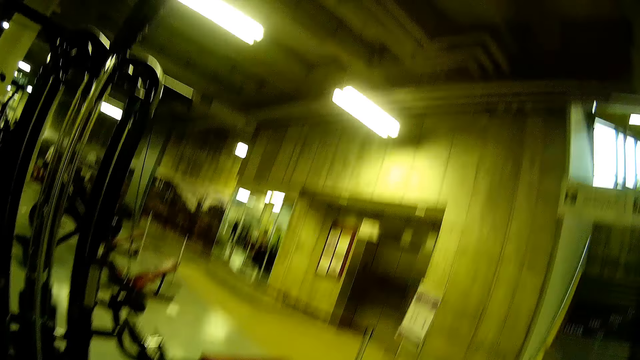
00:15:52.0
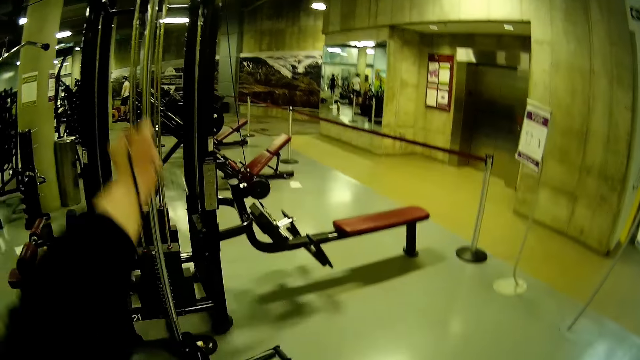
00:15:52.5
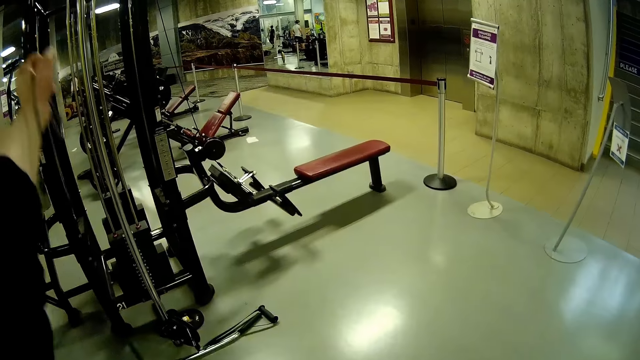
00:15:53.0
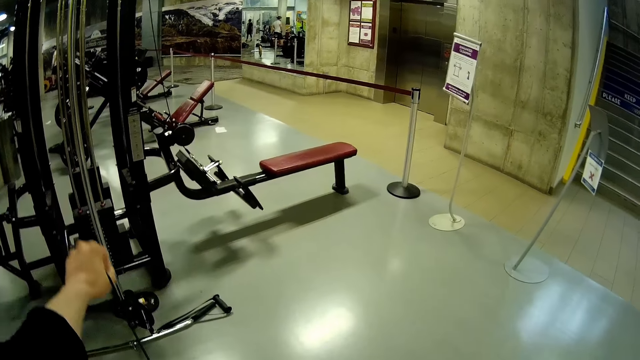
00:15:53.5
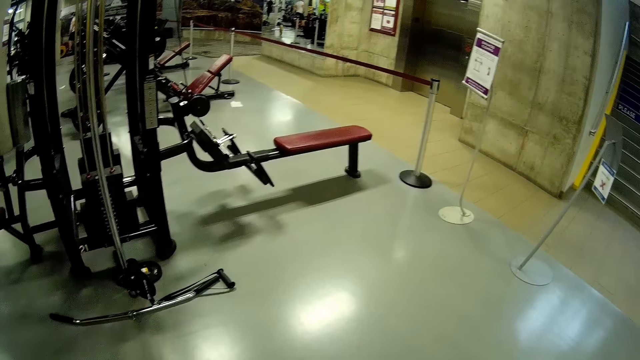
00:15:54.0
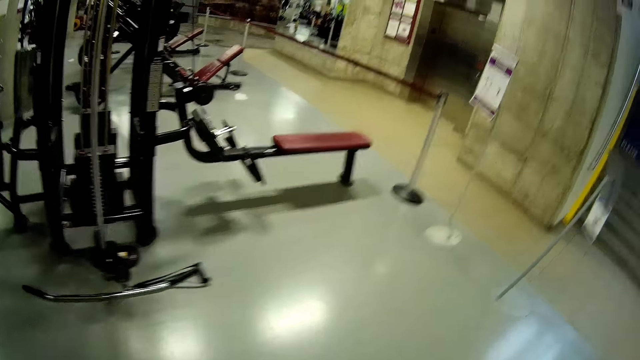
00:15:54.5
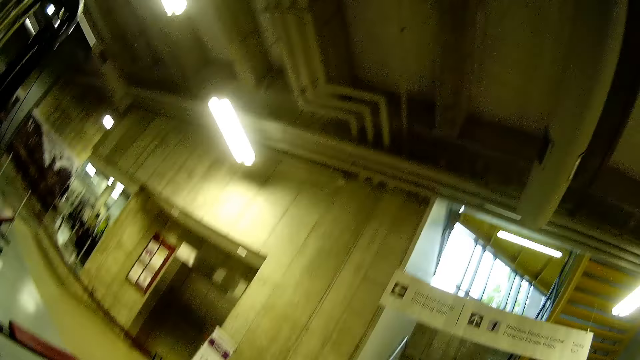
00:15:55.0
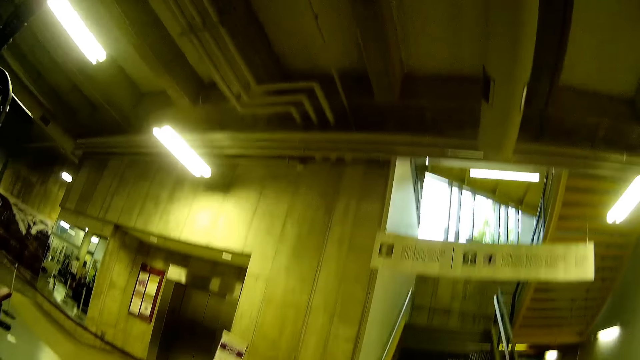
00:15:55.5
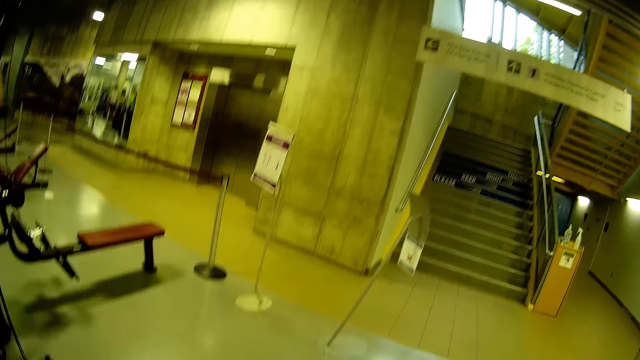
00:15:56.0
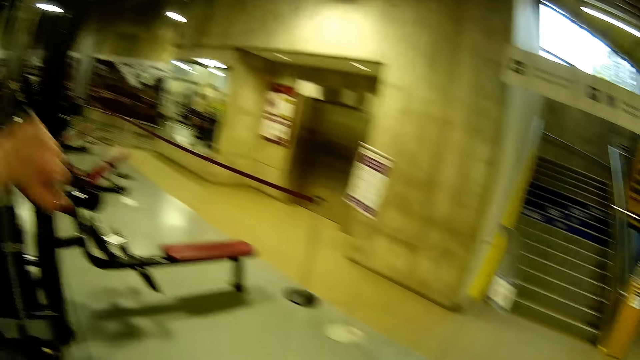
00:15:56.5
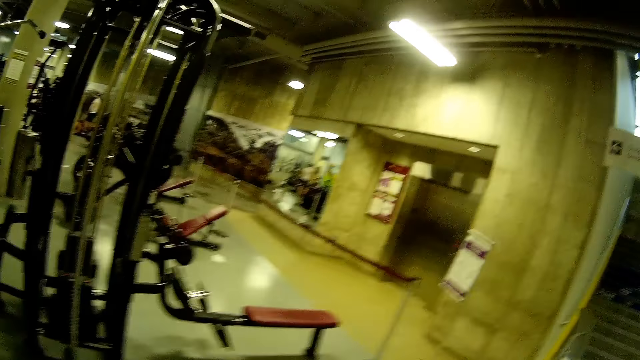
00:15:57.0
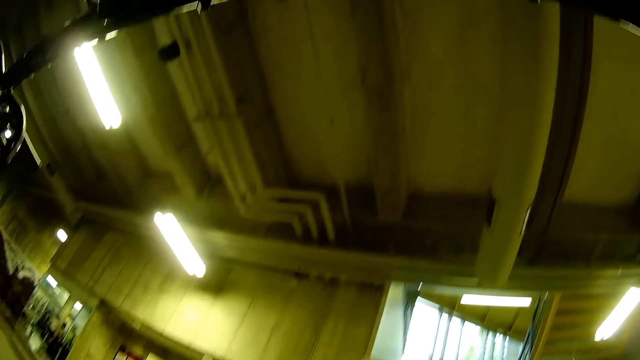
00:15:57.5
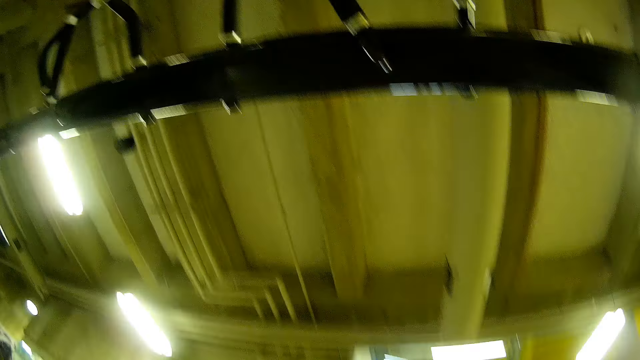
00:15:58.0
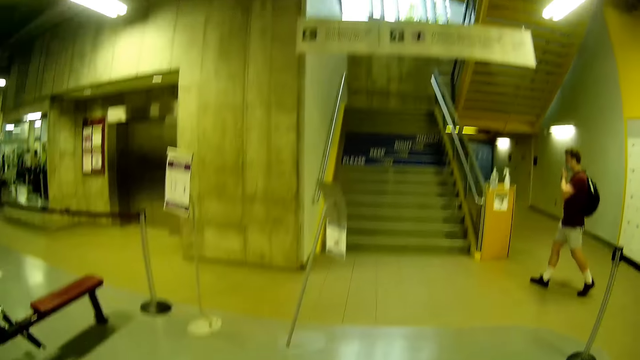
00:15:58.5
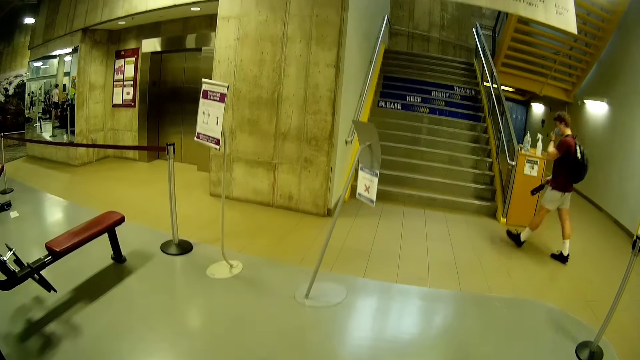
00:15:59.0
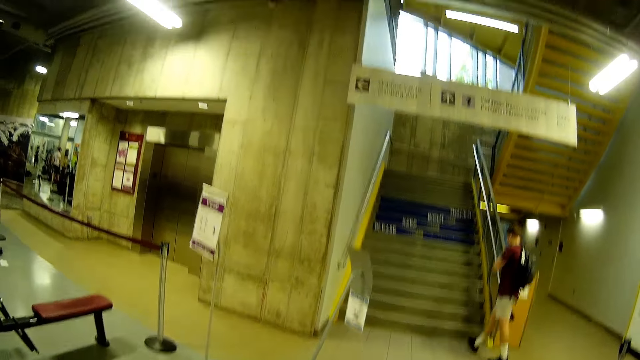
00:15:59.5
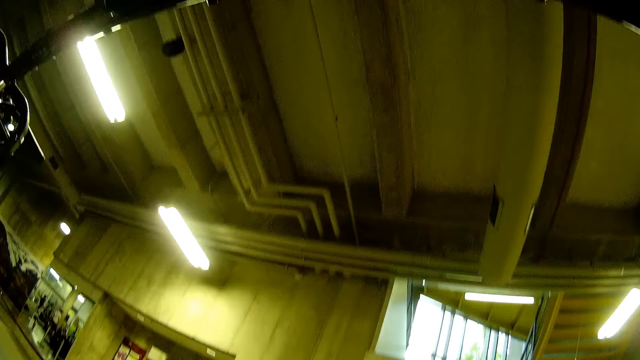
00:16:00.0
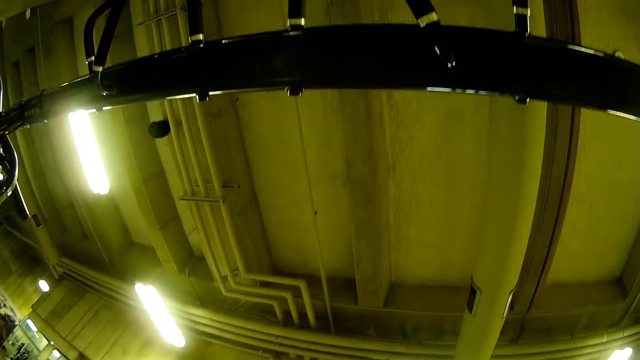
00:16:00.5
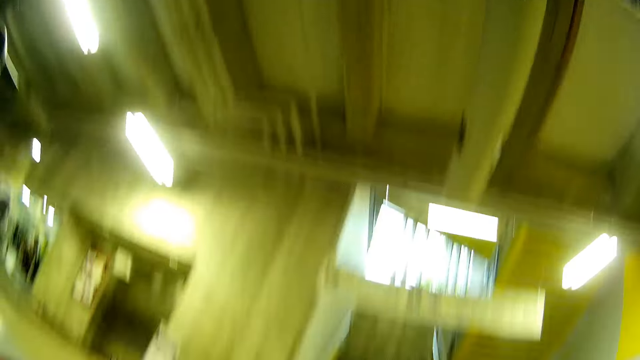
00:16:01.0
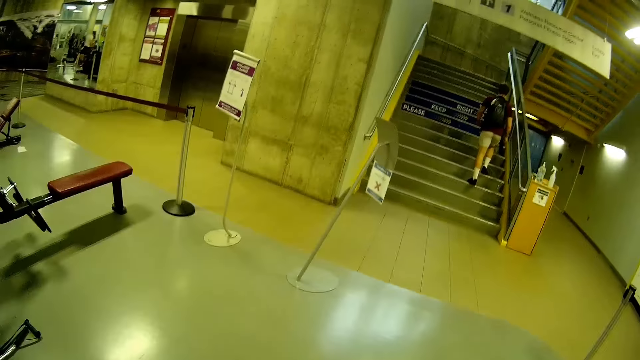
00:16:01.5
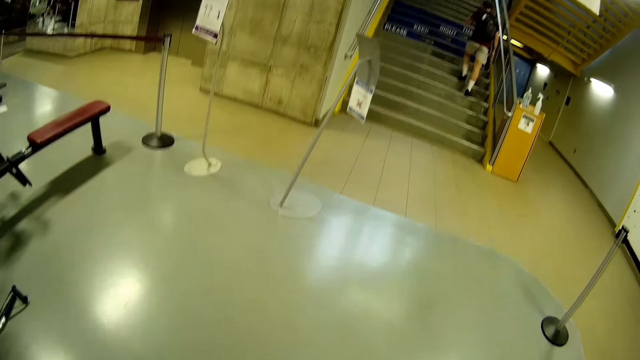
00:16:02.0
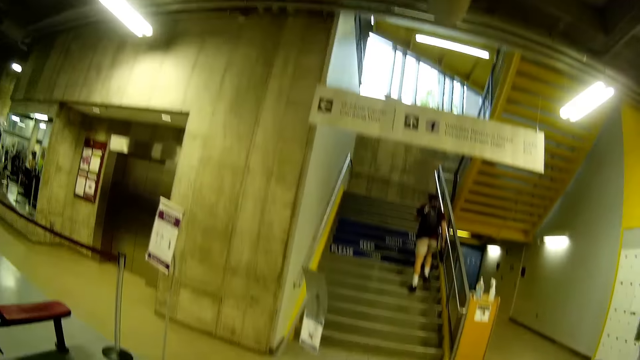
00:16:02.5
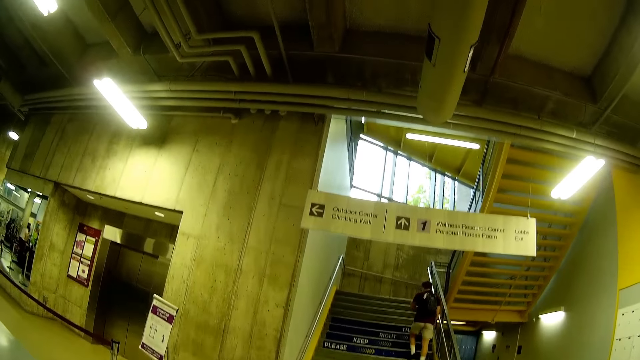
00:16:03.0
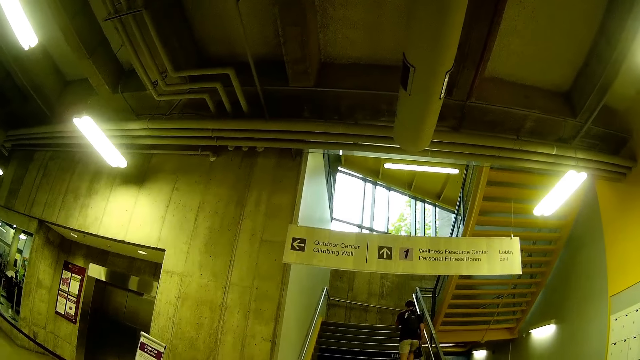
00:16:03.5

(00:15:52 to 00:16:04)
The camera wearer lifts the hand and moves the hand. He drags the rope attached to the cable biceps bar with his right hand. He looks around. A man walks past the camera wearer. The man walks up the stairs. The camera wearer looks around.

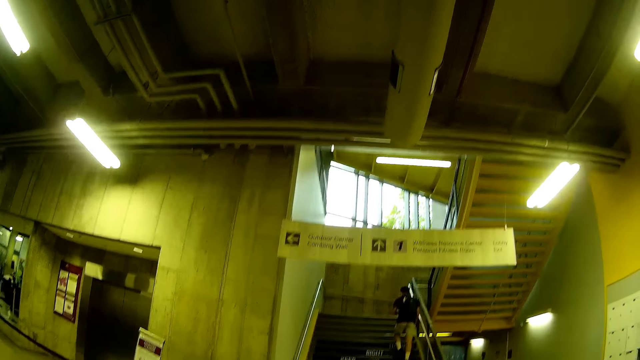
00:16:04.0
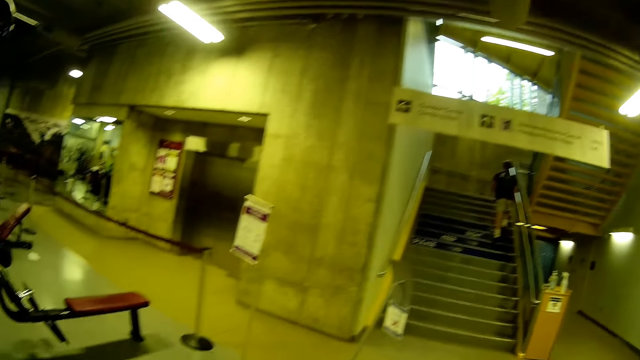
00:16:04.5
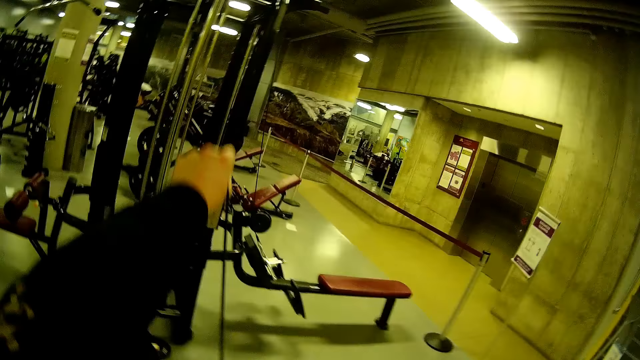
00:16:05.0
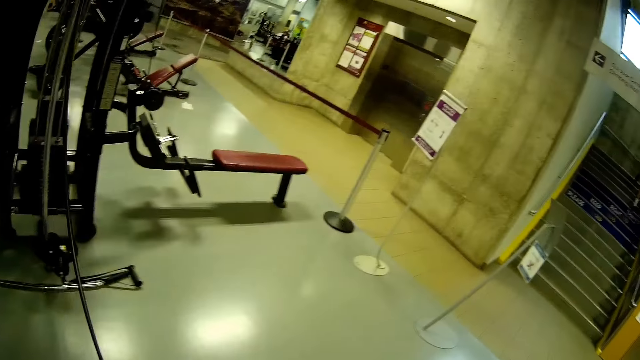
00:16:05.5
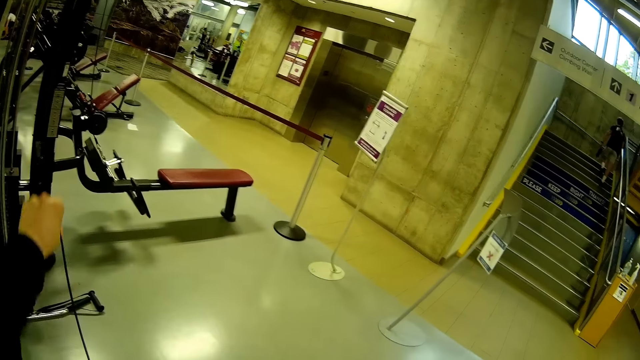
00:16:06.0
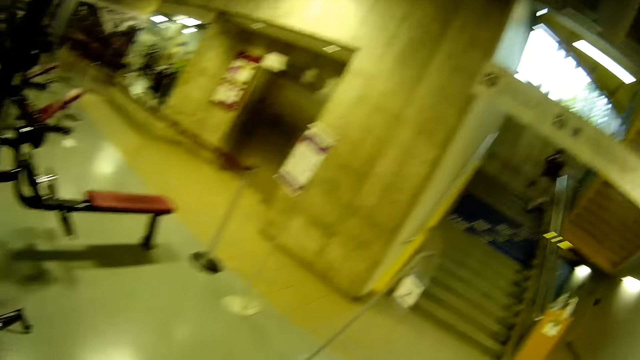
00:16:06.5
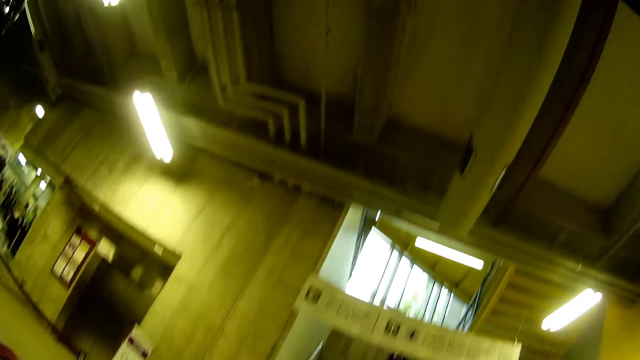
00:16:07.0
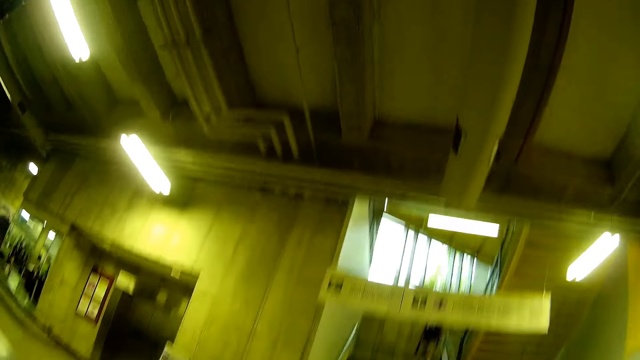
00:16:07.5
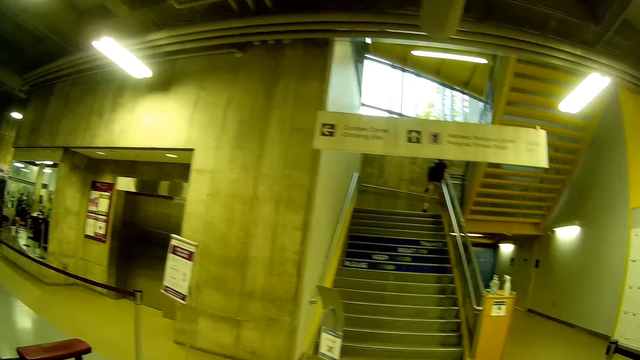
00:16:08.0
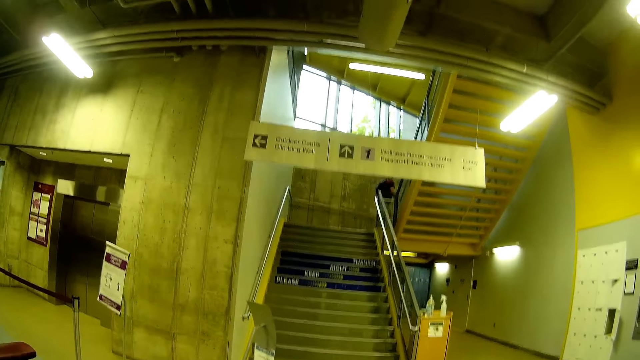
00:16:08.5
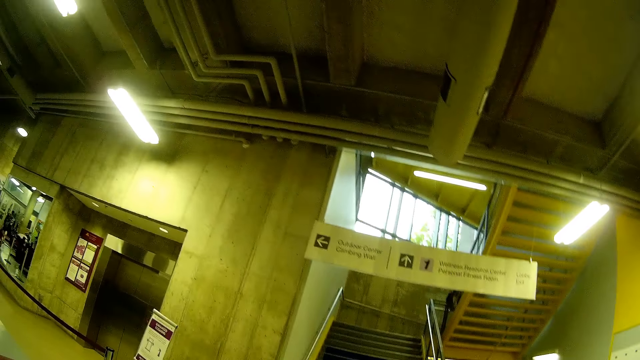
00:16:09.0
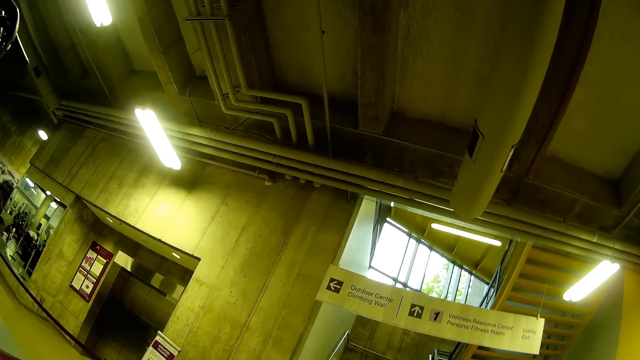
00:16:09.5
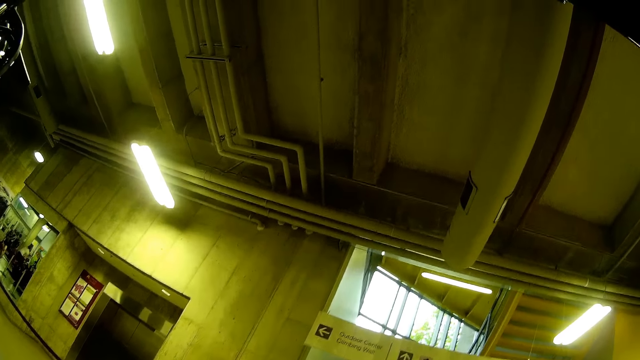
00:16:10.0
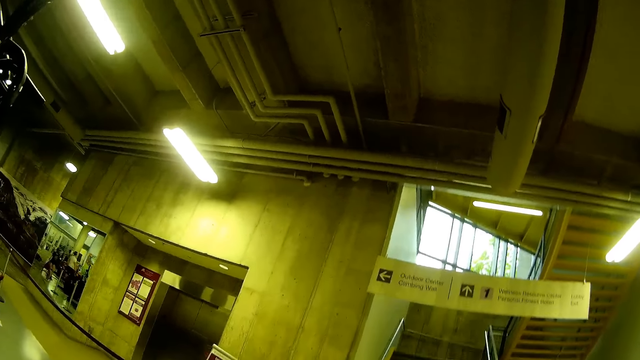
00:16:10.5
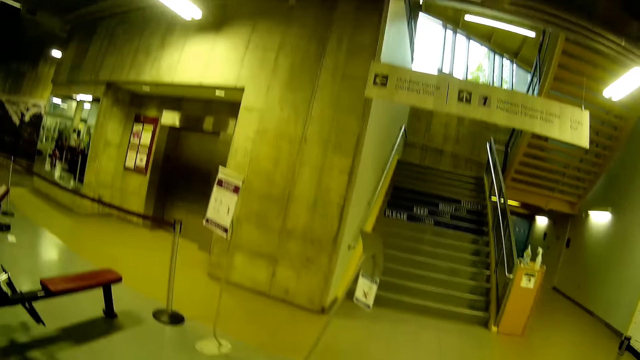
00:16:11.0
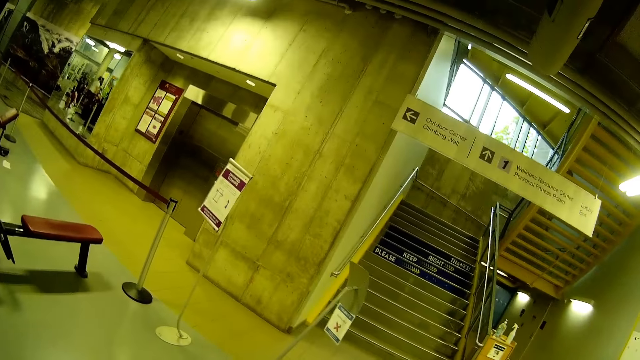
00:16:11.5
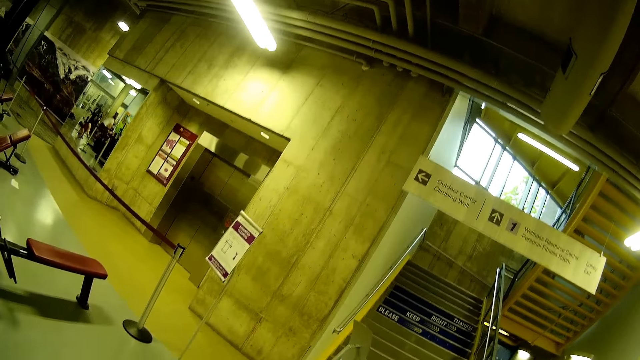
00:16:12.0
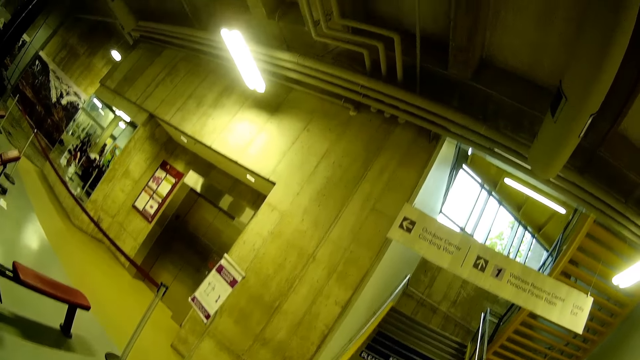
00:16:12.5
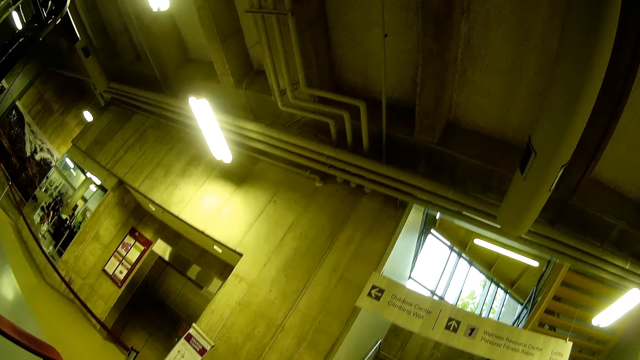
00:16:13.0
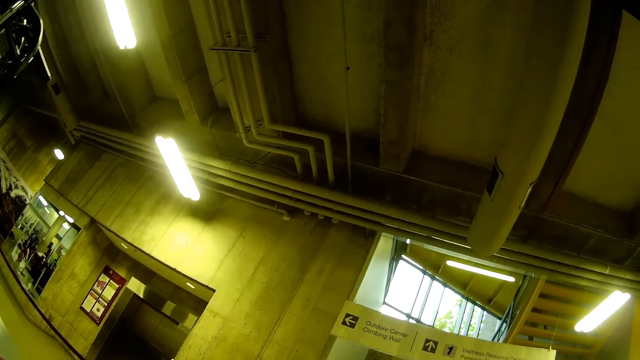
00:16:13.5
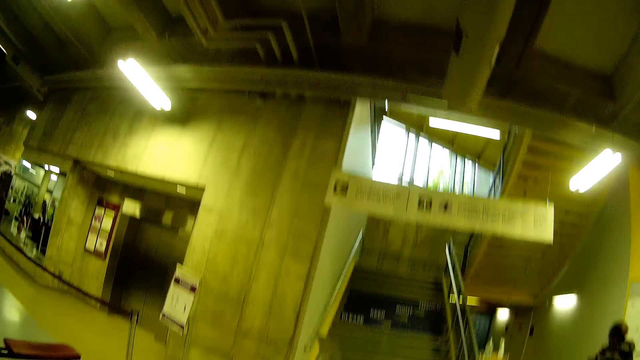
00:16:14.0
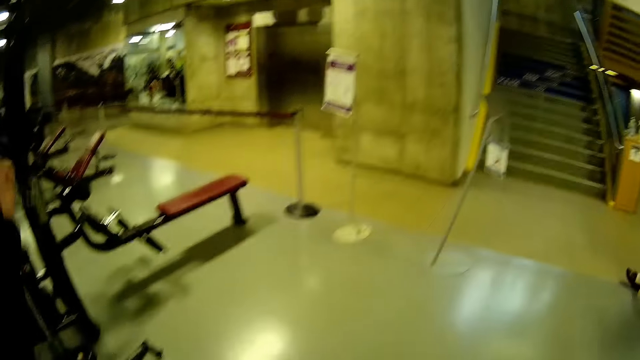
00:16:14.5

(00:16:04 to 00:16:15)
The camera wearer moves the hand. He drags the rope attached to the cable biceps bar with his left hand. He looks around. He moves the hand.
